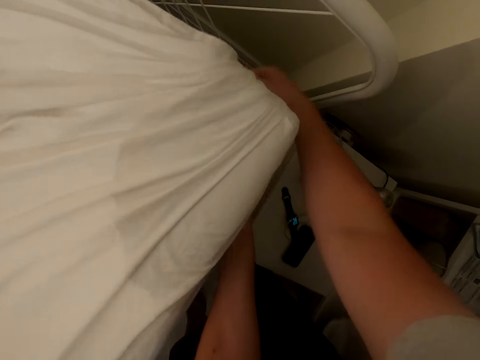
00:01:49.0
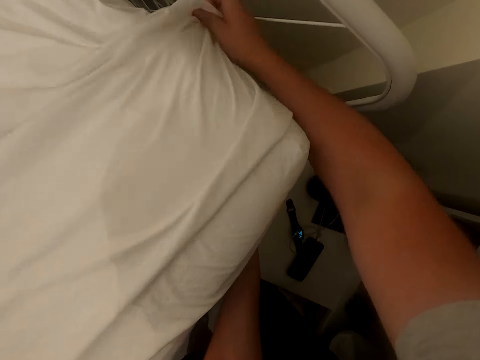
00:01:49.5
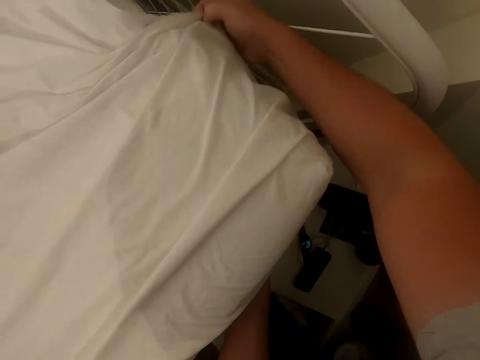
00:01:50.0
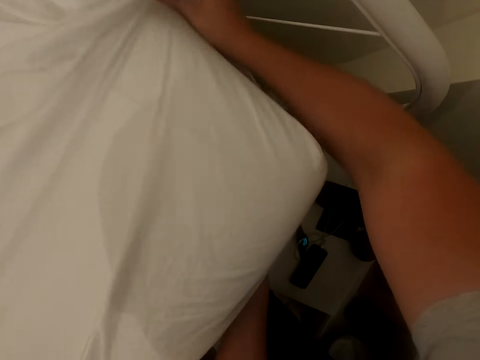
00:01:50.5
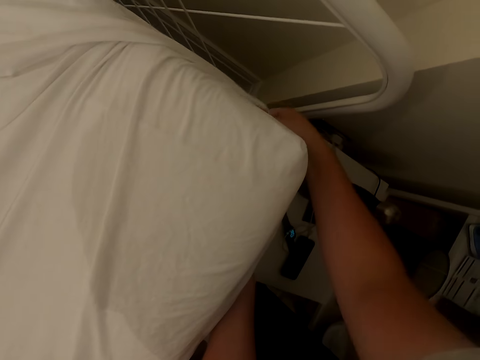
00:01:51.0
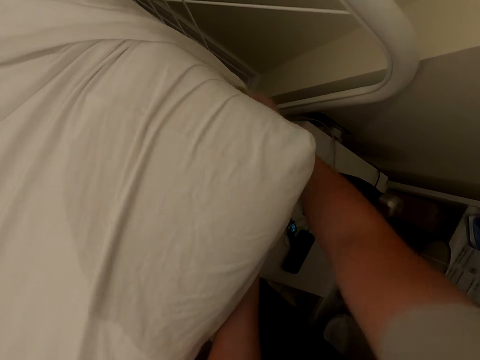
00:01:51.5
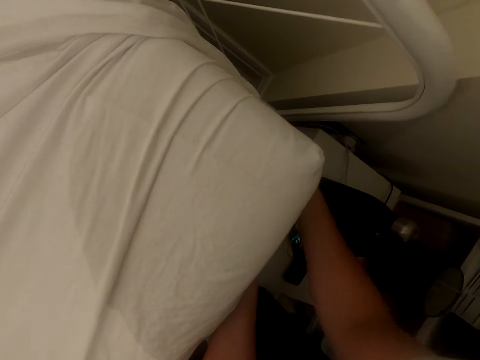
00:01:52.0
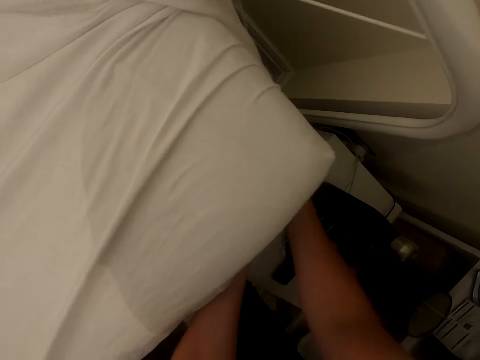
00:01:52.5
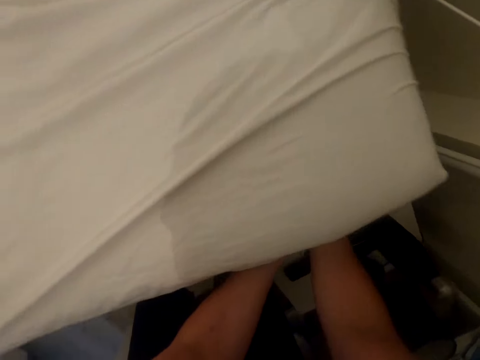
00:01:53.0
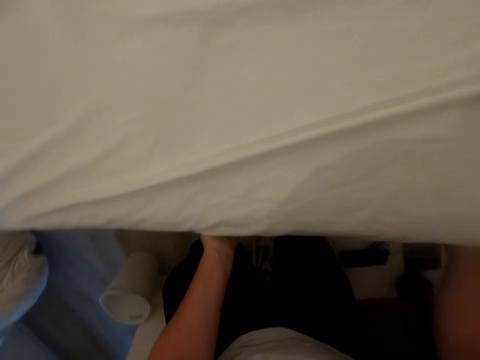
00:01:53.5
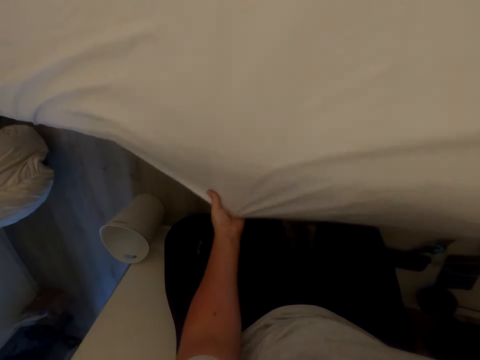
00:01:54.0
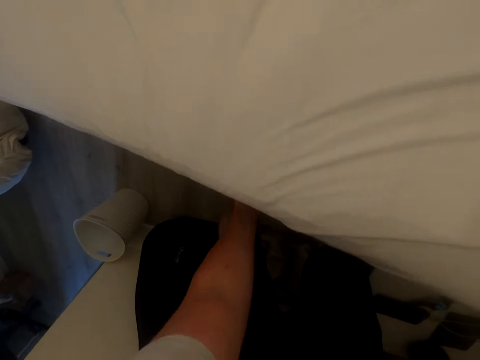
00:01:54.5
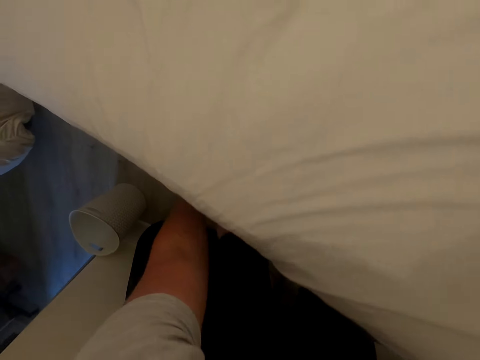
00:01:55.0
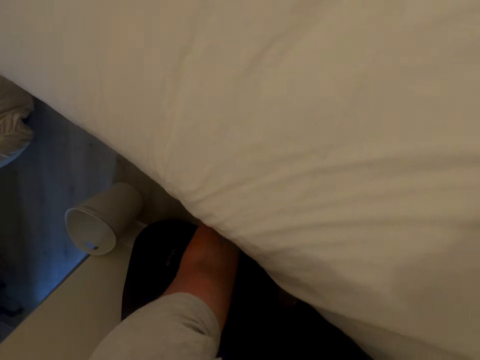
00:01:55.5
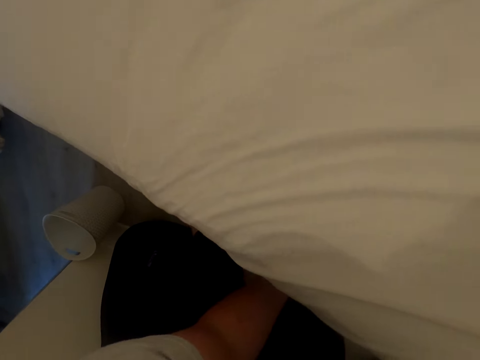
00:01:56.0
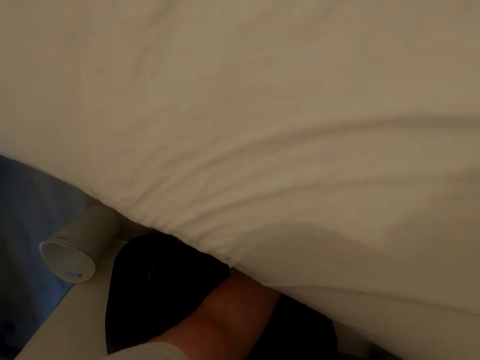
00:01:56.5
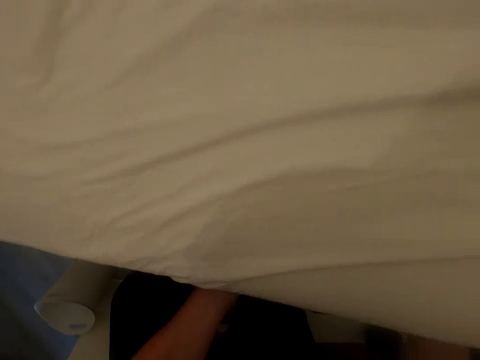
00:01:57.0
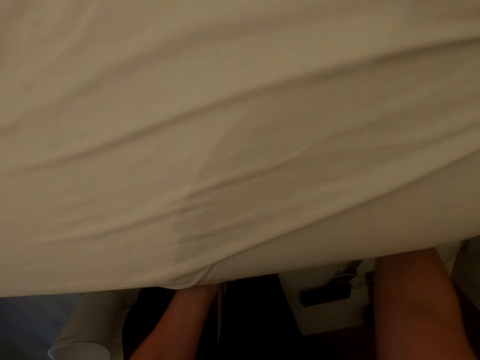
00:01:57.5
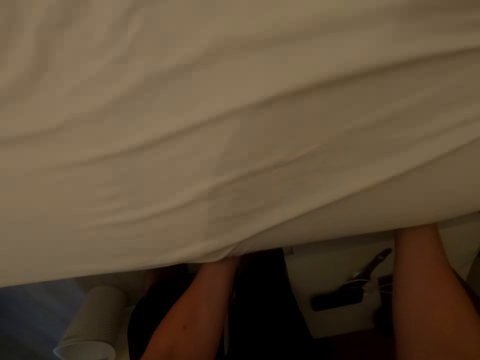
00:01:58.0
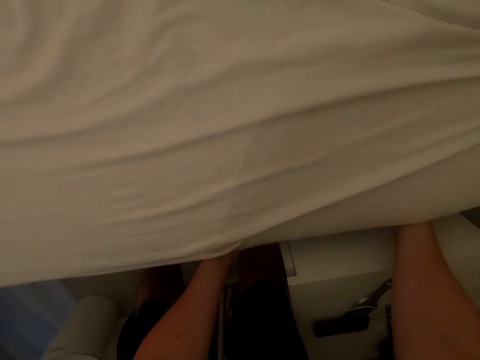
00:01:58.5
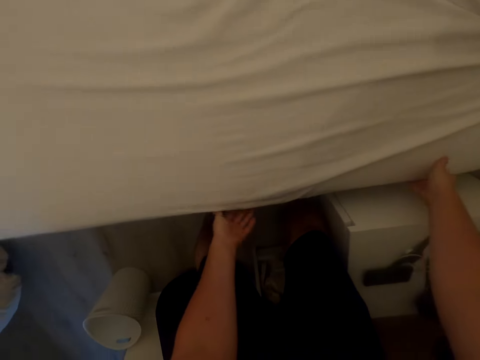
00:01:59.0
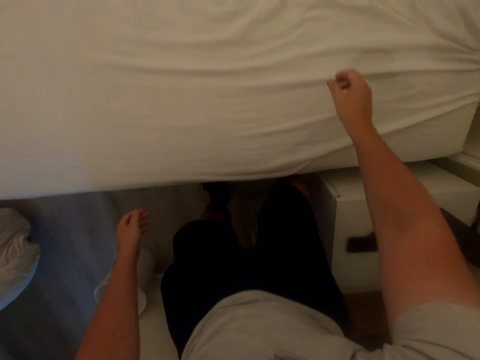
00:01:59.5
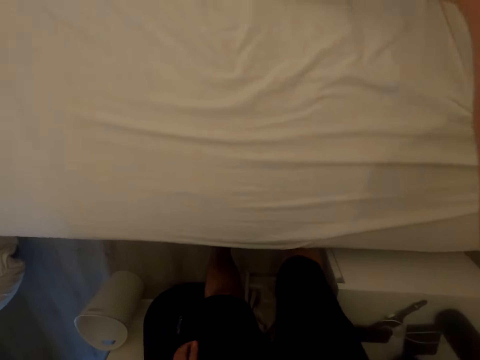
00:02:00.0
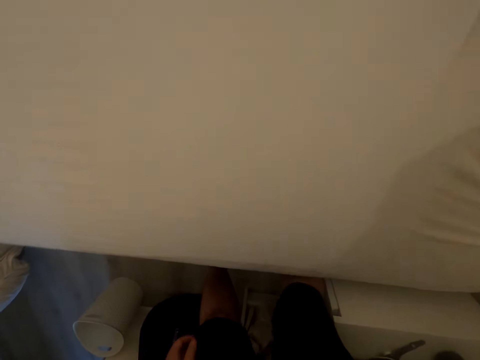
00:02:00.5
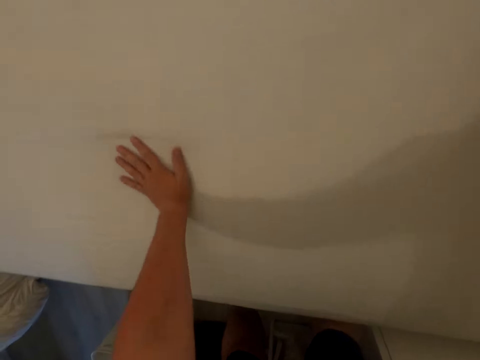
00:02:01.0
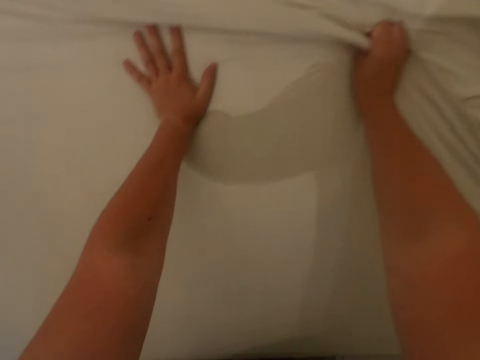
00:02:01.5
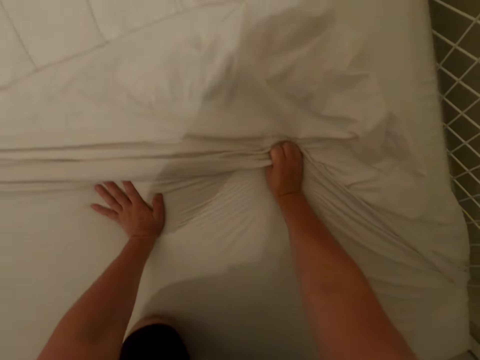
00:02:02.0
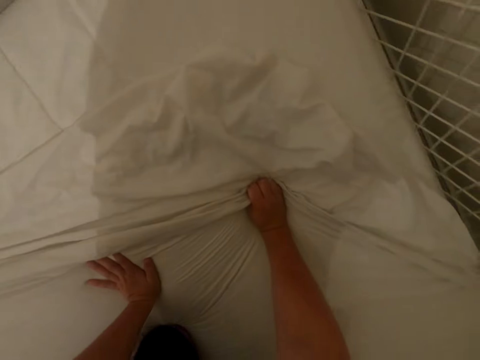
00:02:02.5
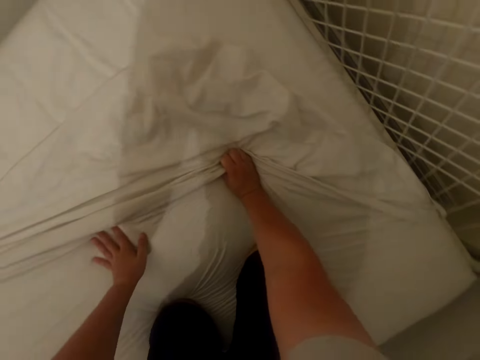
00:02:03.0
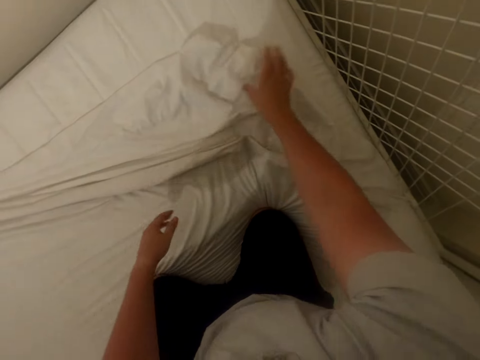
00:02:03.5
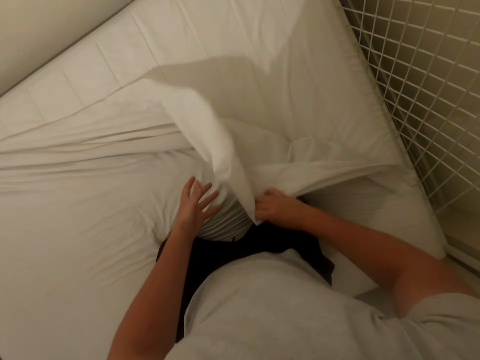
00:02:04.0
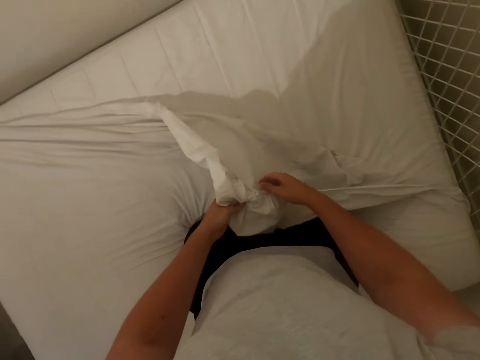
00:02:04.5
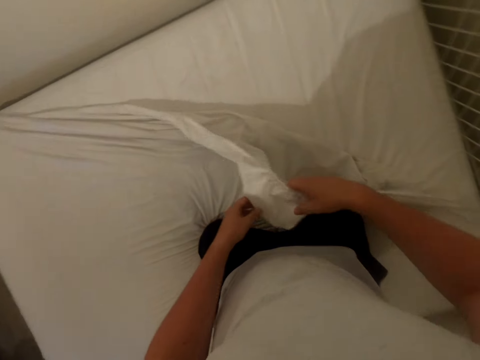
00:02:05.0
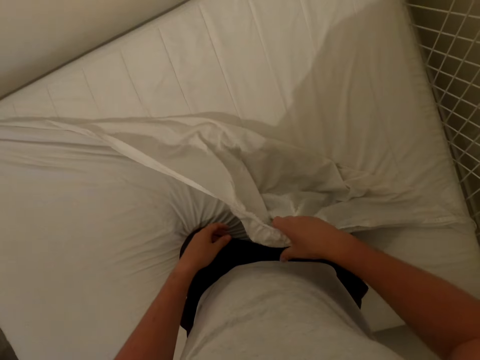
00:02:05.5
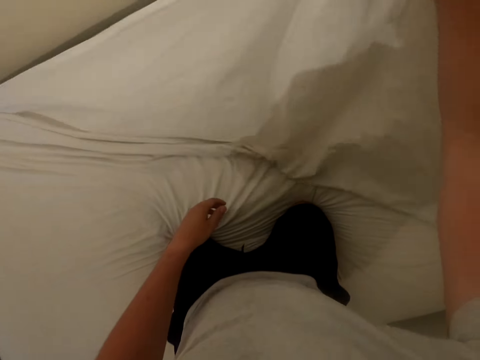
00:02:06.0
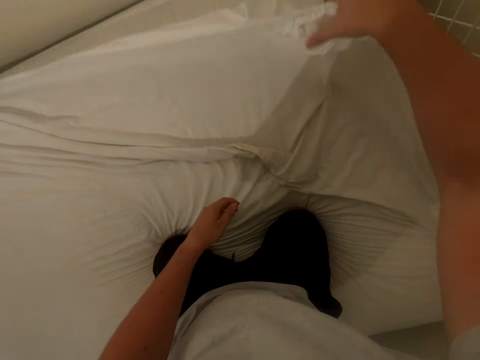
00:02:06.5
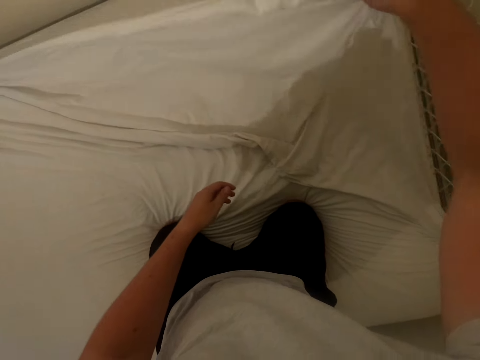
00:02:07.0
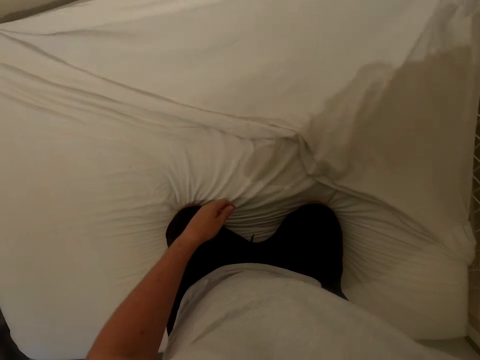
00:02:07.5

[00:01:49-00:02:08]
The camera wearer spreads the bed. They spread the bed again. They stretch the bed cover. They move on the bed. They climb the bed. They stretch the bed cover.

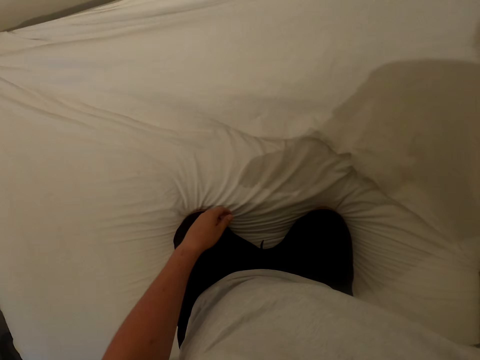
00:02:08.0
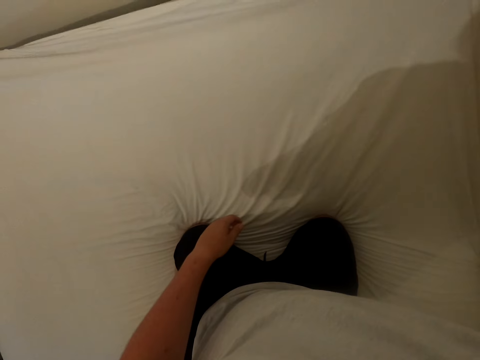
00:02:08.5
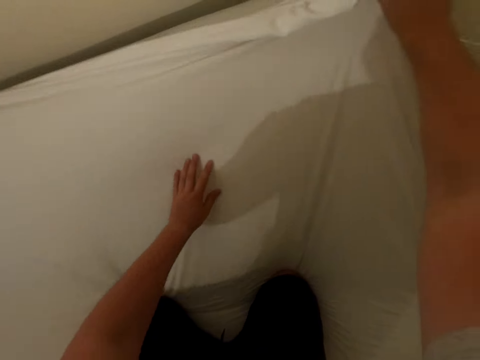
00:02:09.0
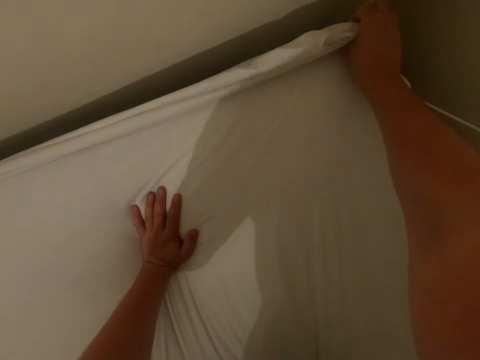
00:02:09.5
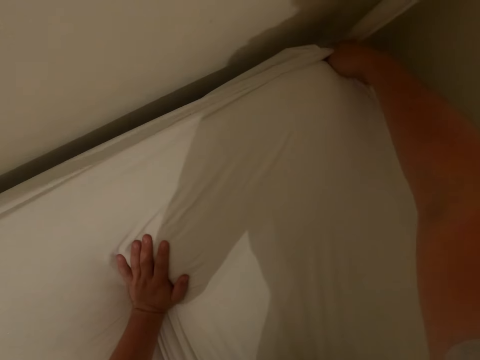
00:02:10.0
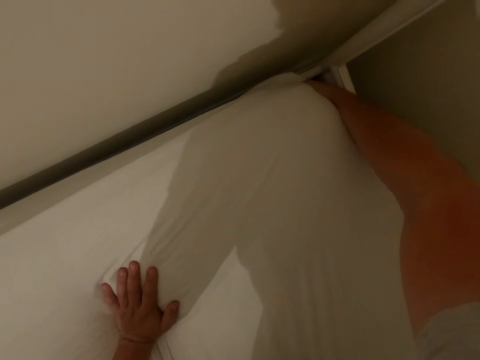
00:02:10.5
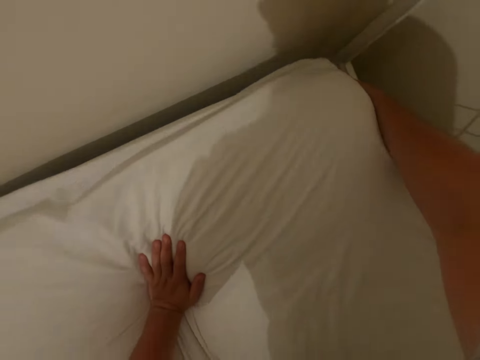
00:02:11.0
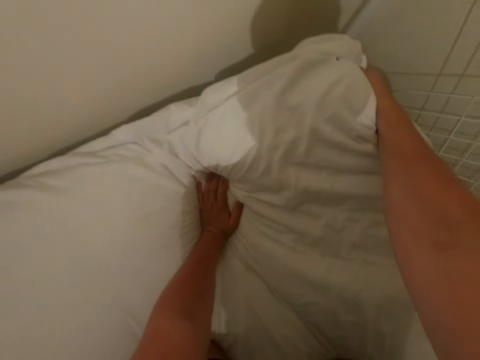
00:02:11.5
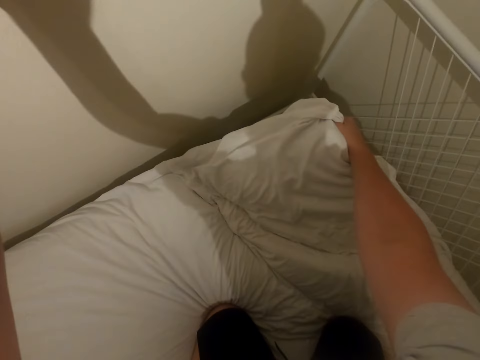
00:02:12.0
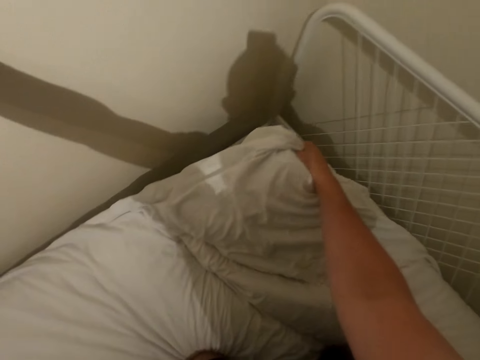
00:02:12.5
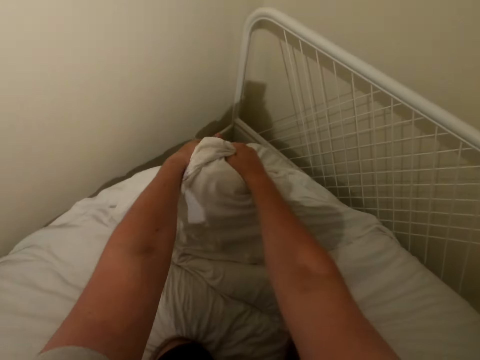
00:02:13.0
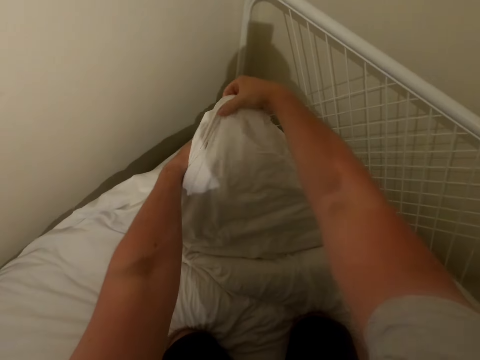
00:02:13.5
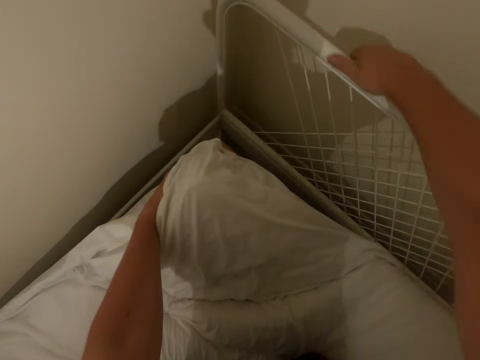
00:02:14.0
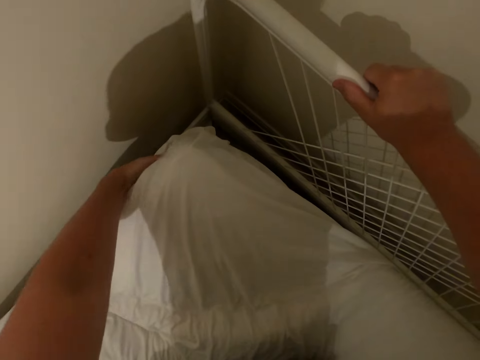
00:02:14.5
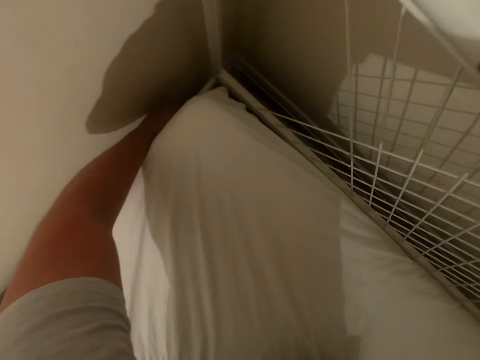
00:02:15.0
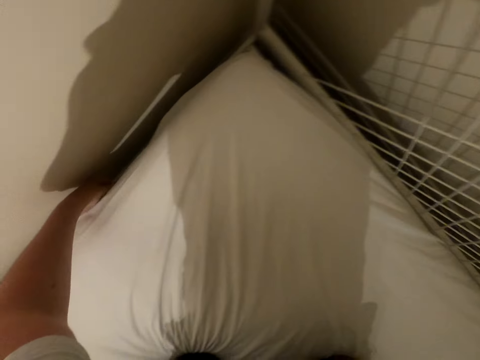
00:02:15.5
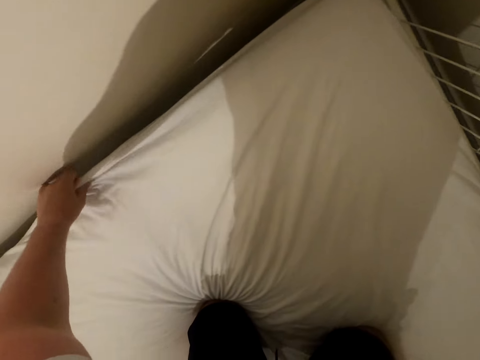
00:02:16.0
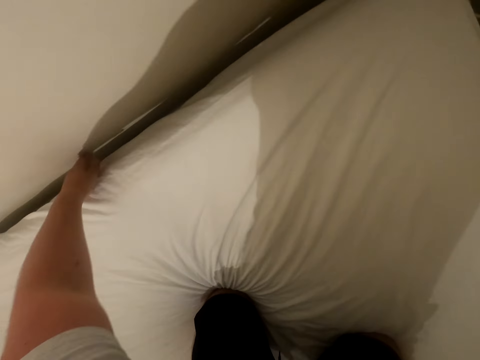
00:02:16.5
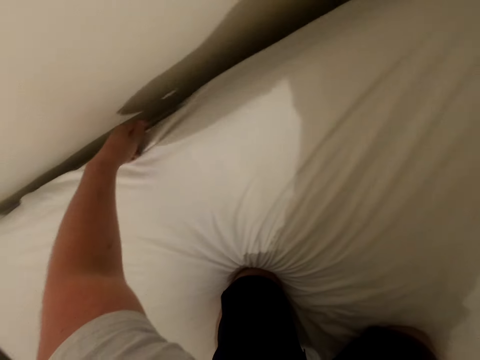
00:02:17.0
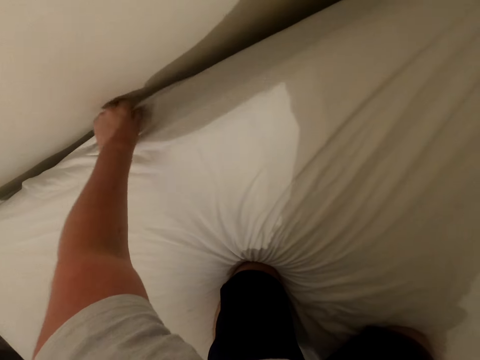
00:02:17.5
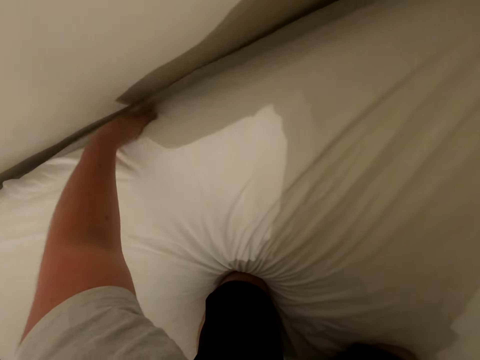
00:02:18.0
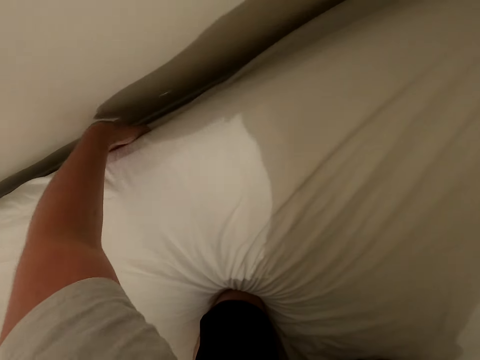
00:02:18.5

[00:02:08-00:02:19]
The camera wearer spreads the bed. They cover the mattress. They touch the wall. They lift up the mattress. They spread the bed. They stretch the bed cover on the bed. They spread the bed.
